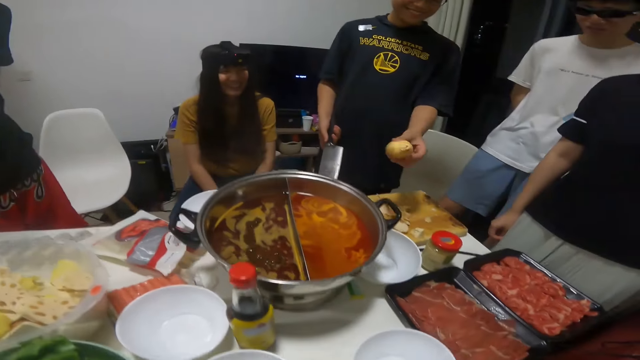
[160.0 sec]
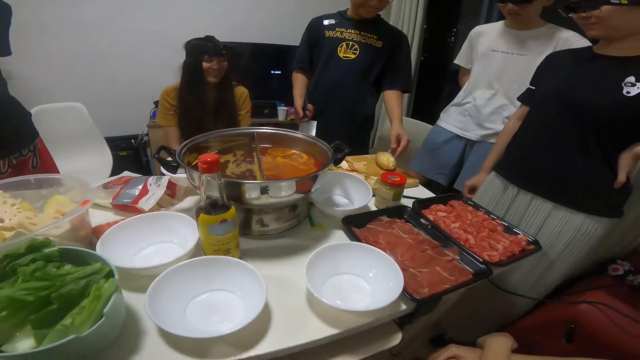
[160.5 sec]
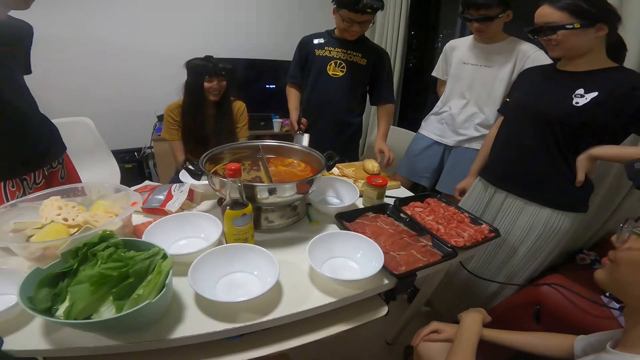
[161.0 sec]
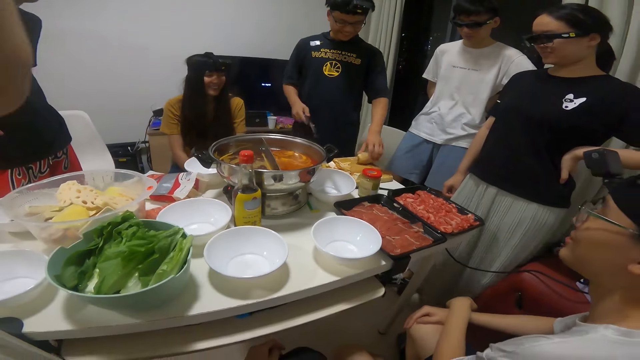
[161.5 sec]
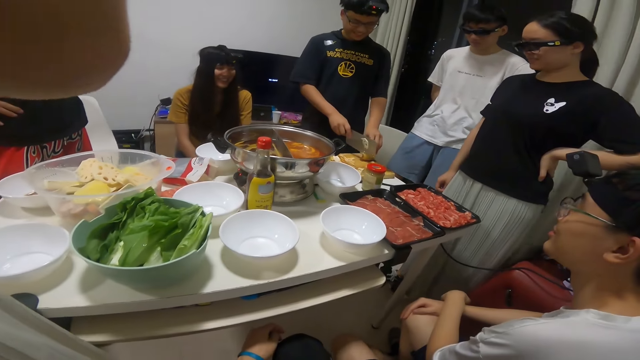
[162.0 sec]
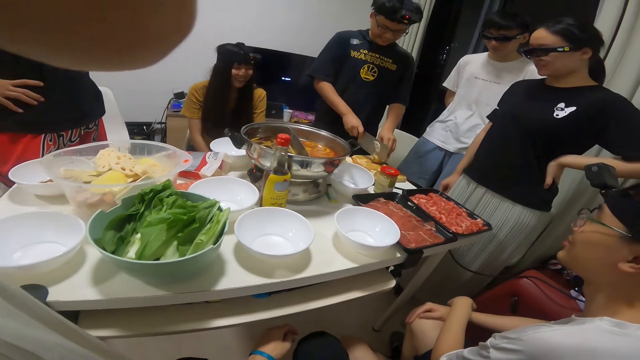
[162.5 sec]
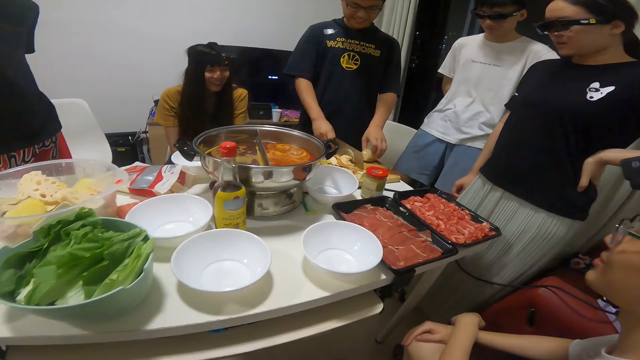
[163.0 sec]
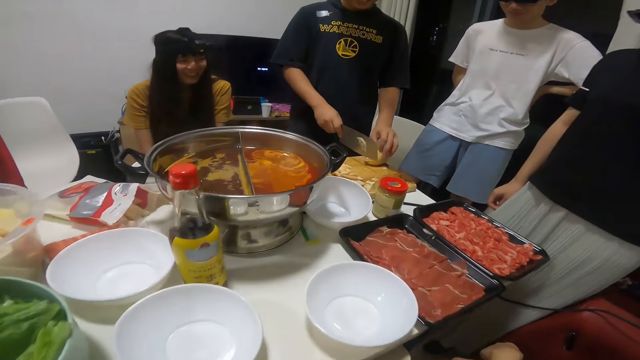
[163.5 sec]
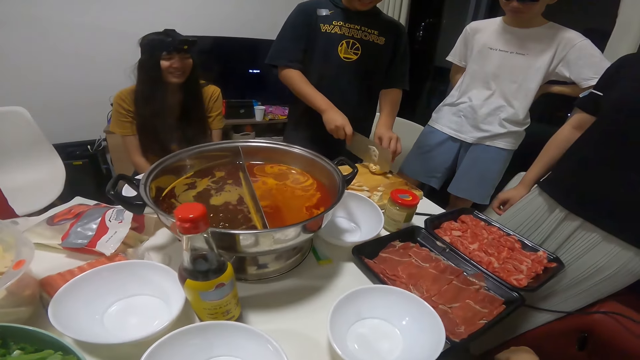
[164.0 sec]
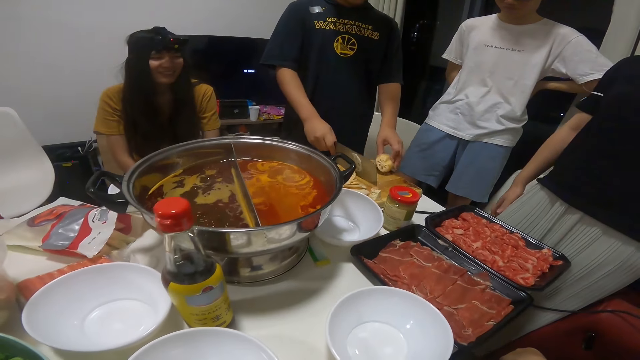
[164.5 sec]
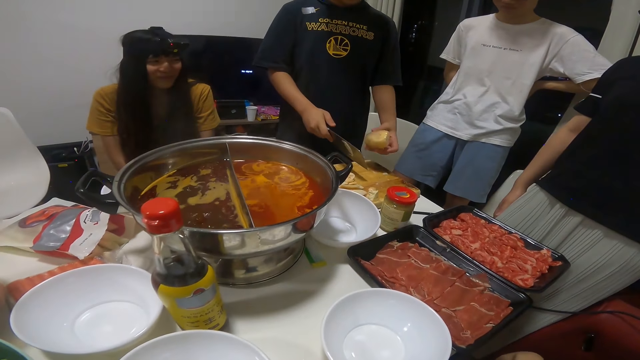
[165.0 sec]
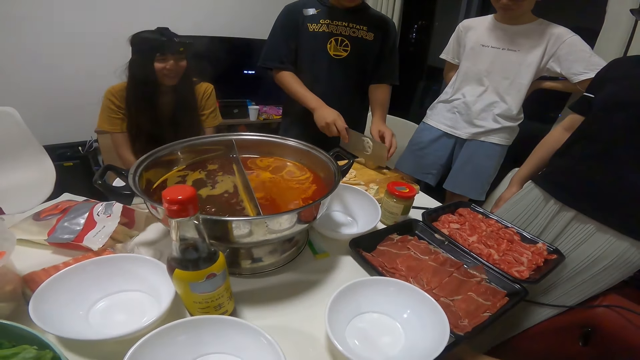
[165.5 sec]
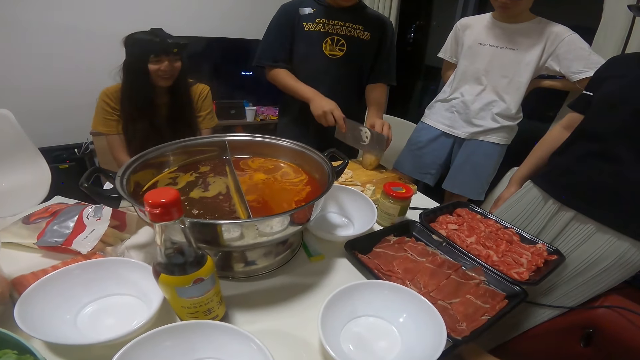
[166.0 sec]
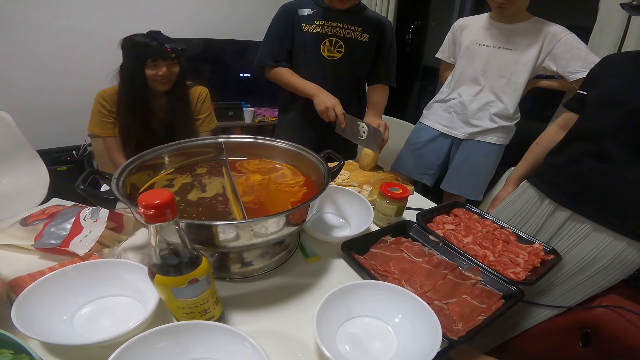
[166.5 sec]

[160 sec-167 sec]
The man drops the lump of fried lotus on the chopping board with his right hand. The man cuts the lump of fried lotus with the knife.

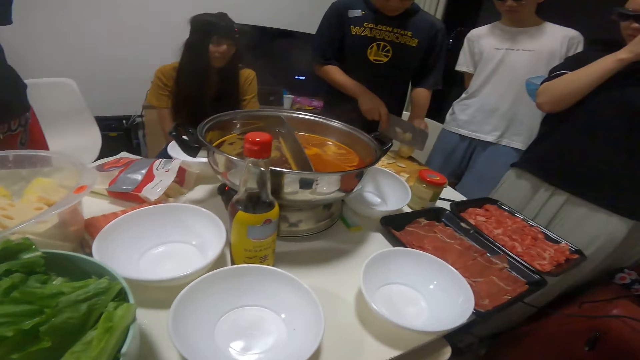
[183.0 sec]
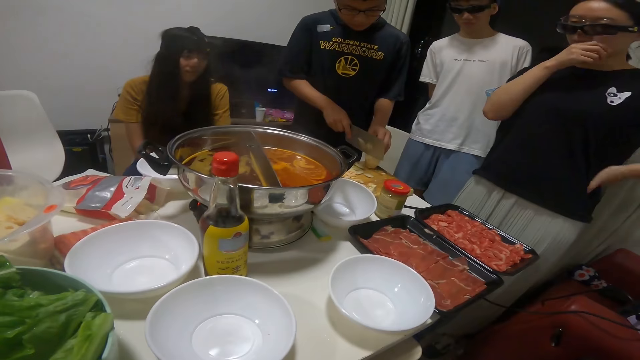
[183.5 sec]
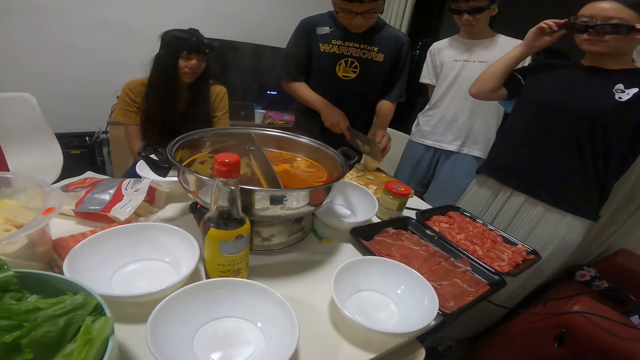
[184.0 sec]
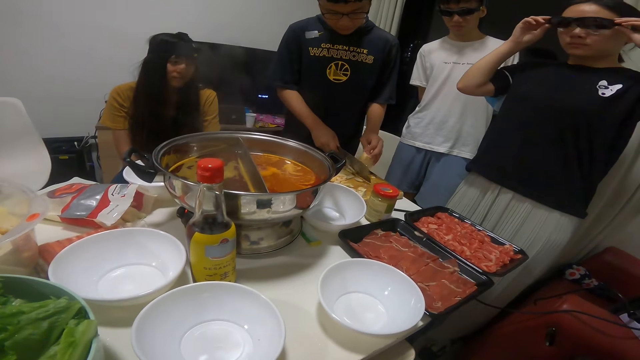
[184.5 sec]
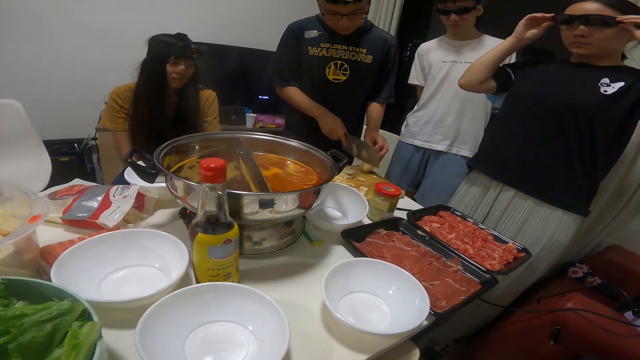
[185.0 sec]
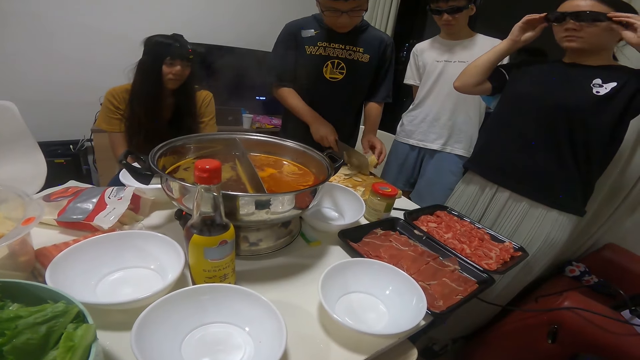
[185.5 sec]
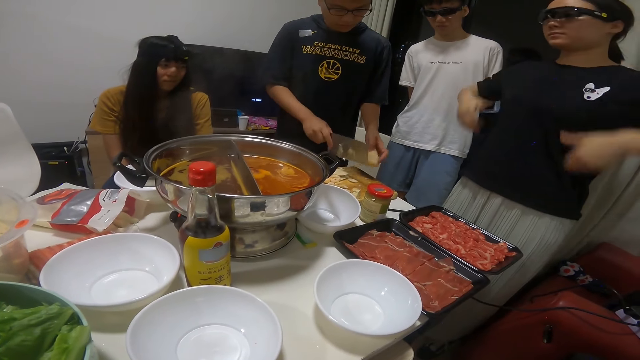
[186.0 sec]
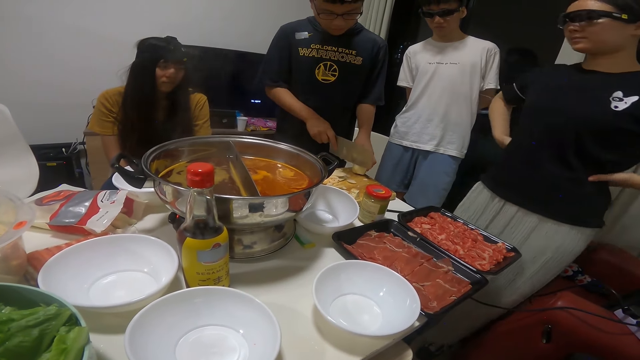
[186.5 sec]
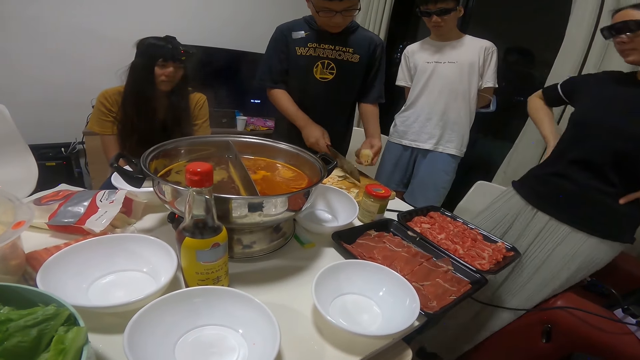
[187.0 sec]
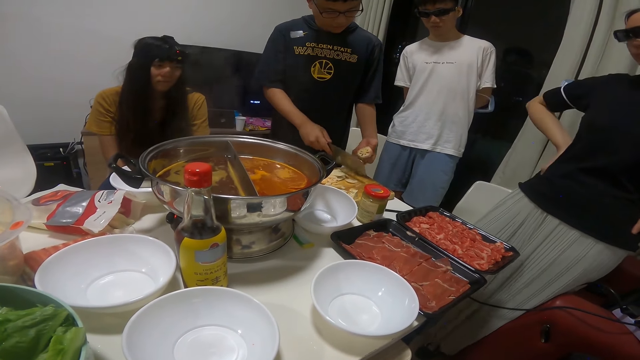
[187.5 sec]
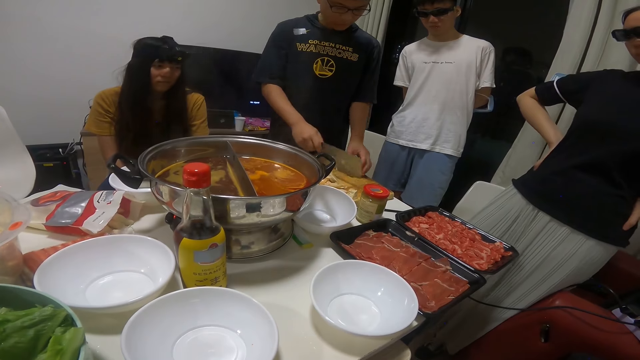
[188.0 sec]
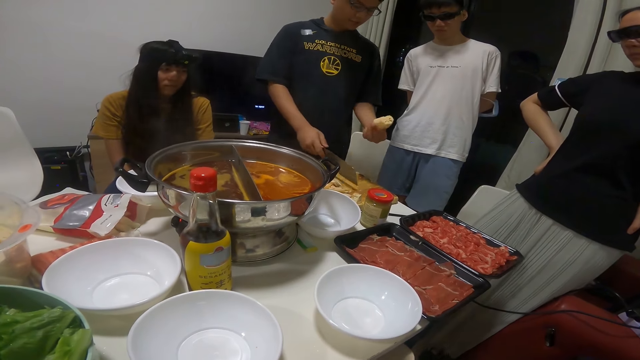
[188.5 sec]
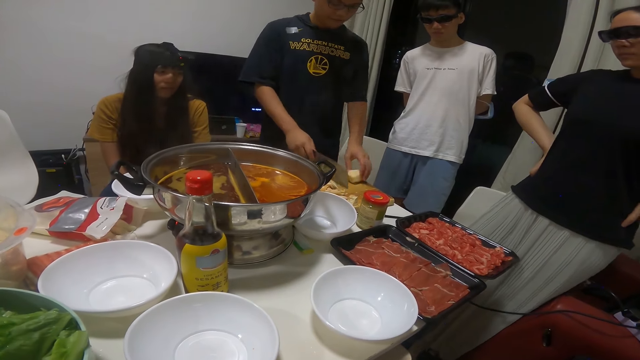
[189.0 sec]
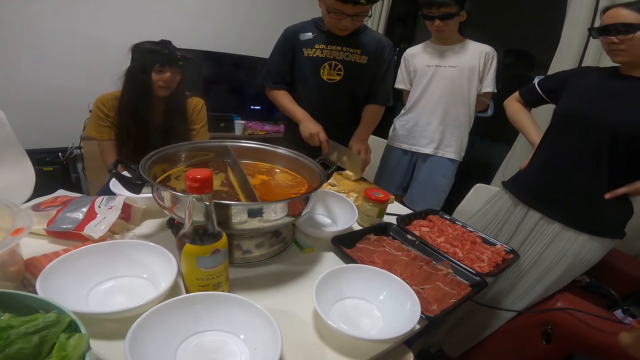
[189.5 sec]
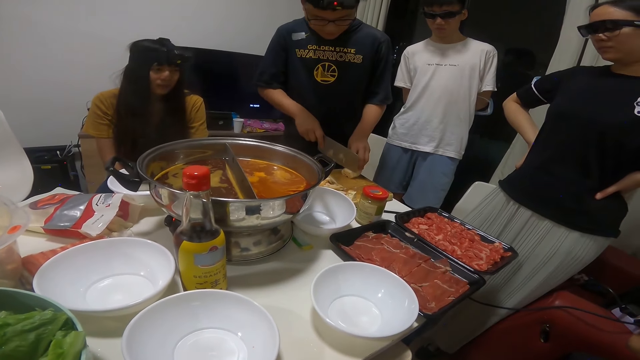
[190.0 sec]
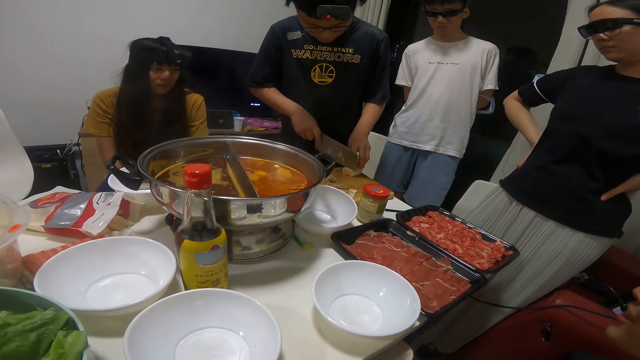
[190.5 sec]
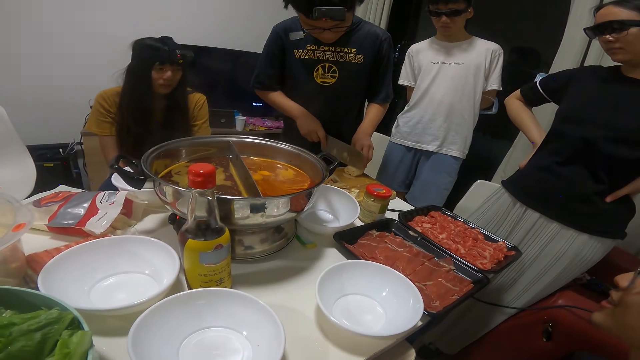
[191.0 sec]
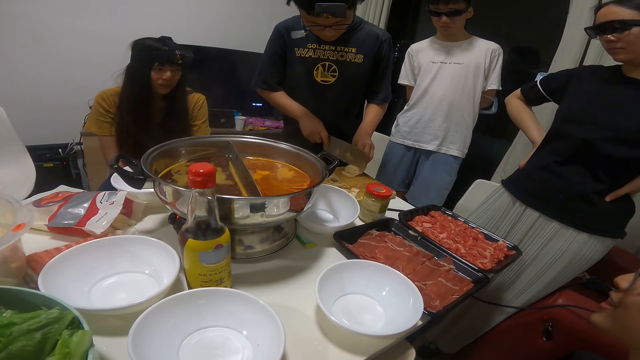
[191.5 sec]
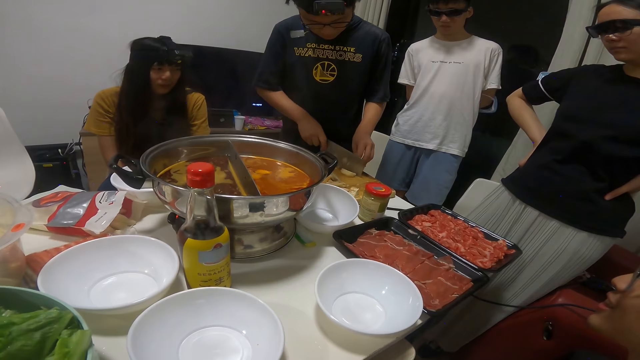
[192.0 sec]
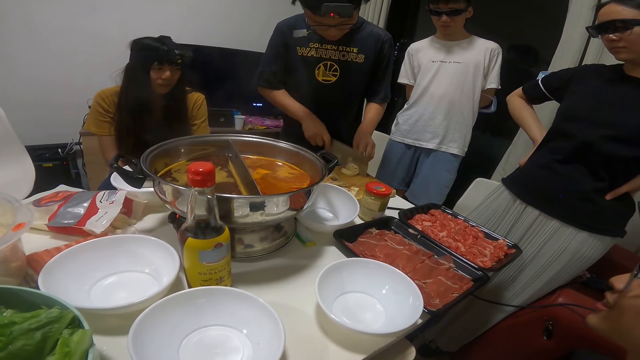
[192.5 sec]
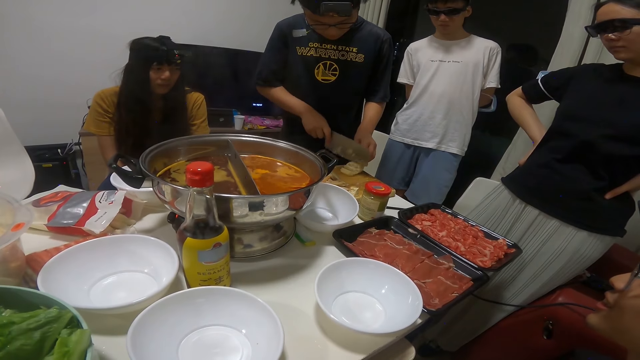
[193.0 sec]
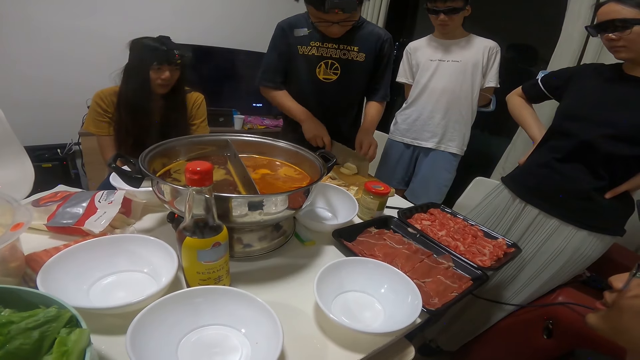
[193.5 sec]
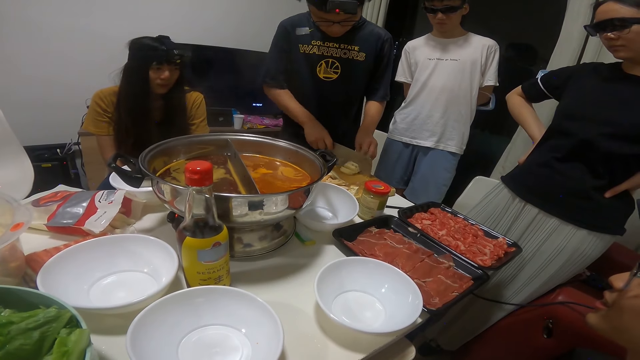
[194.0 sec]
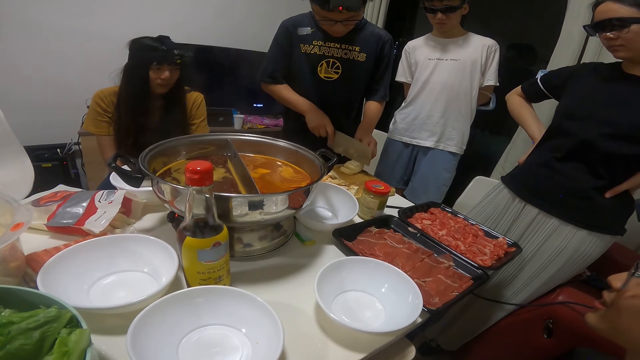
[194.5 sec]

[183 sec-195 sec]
The woman adjusts her camera. The man uses the knife on the chopping board. The man cuts the lump of fried lotus with the knife.

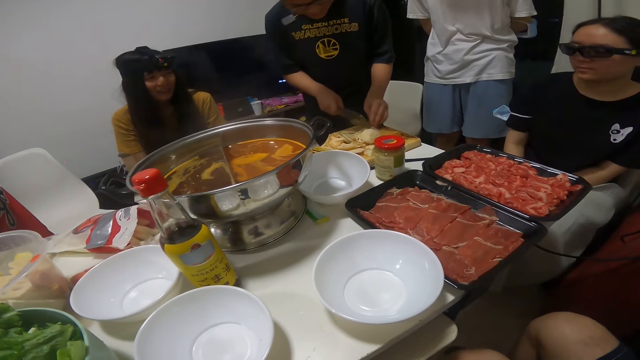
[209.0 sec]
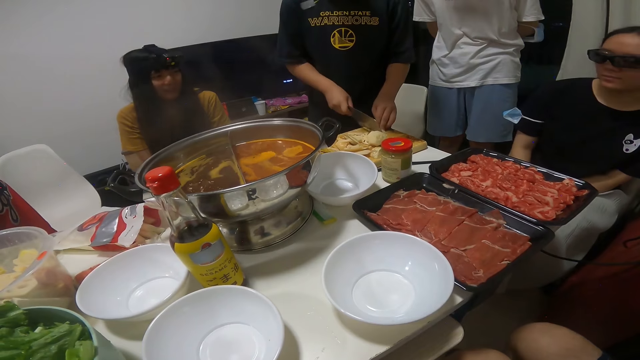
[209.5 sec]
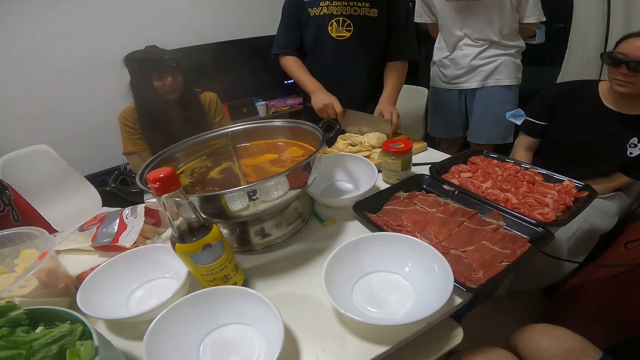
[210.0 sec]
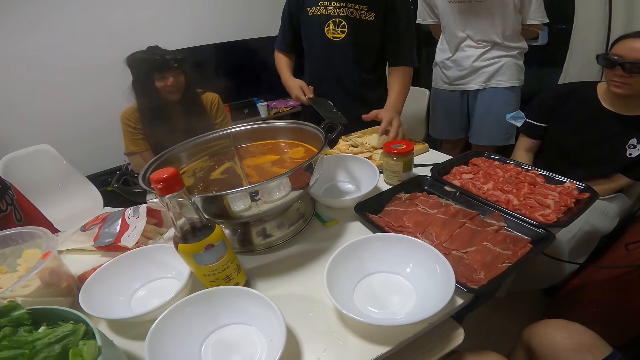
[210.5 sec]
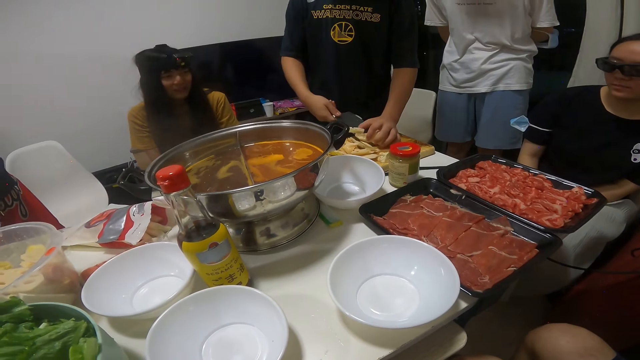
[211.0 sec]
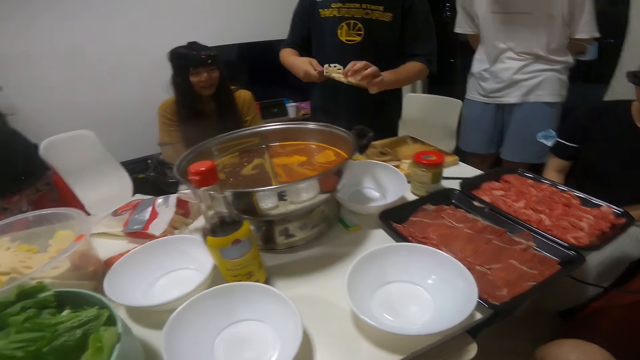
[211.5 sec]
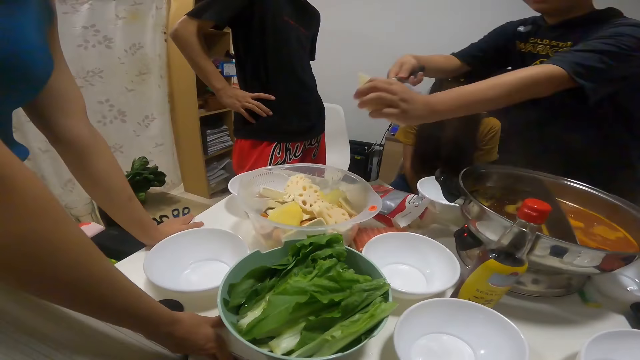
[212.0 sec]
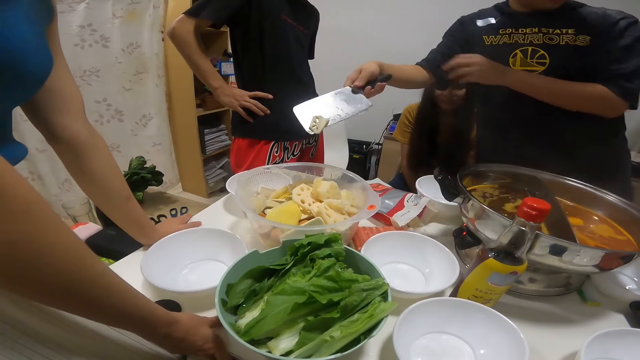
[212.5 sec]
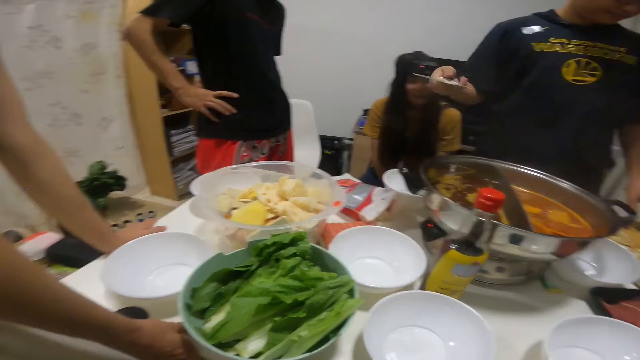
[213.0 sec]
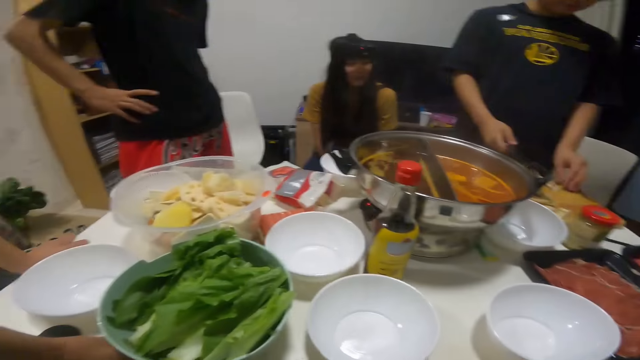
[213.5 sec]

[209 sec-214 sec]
The man takes some fried lotus with the knife in his left hand. He supports the fried lotus on the knife with his right hand. He pours the fried lotus in the bowl of food.
